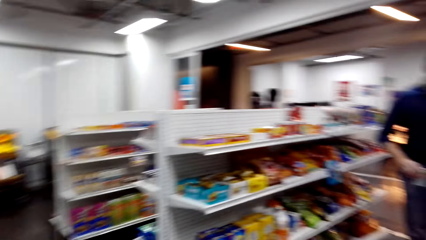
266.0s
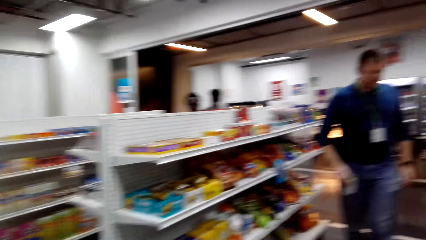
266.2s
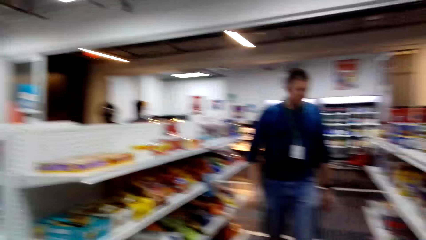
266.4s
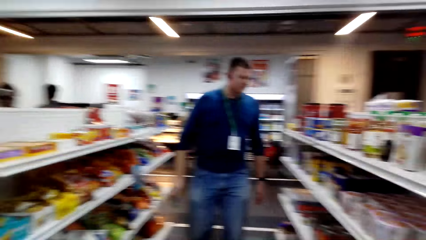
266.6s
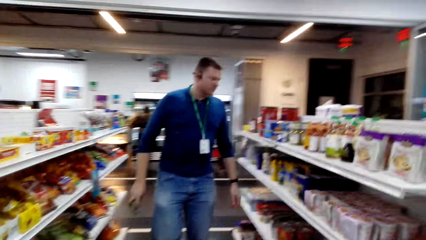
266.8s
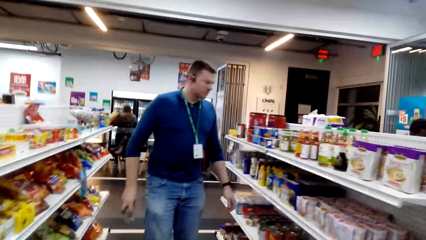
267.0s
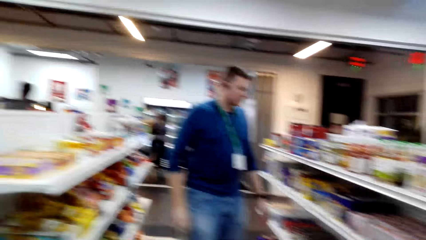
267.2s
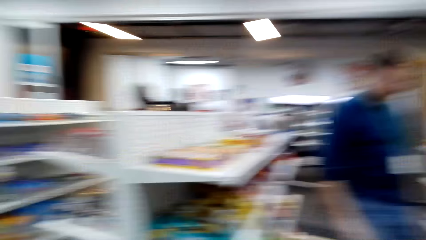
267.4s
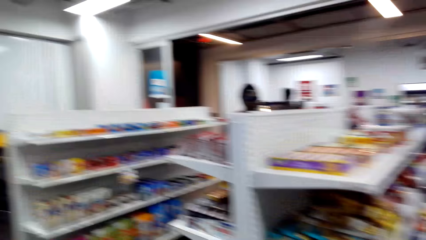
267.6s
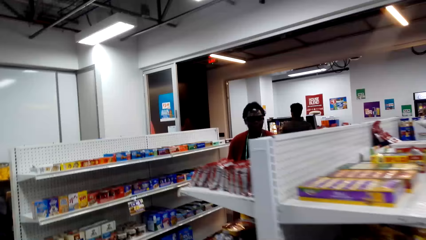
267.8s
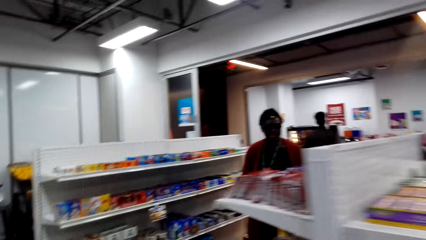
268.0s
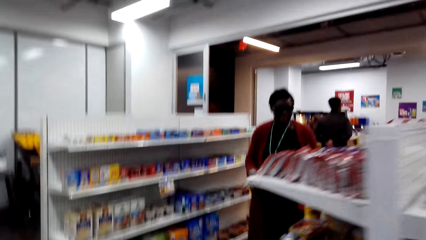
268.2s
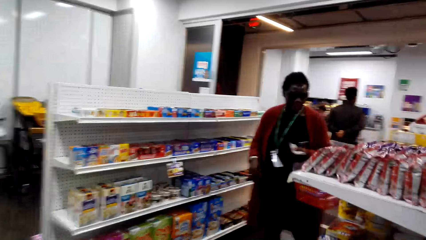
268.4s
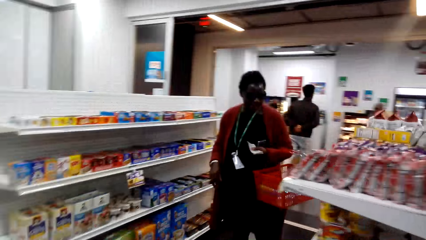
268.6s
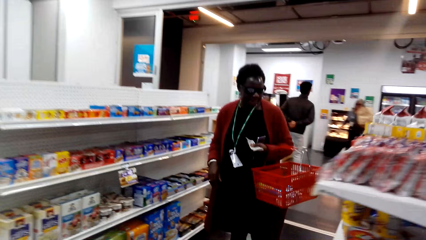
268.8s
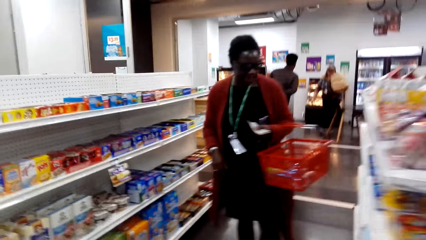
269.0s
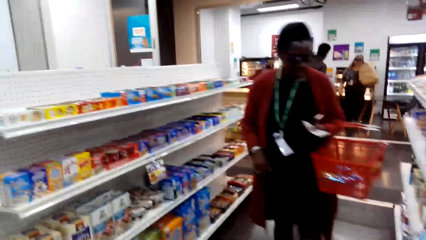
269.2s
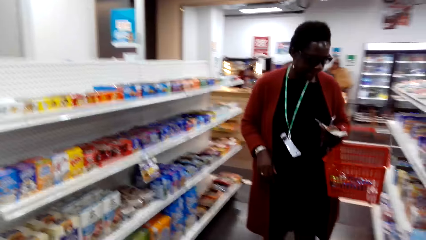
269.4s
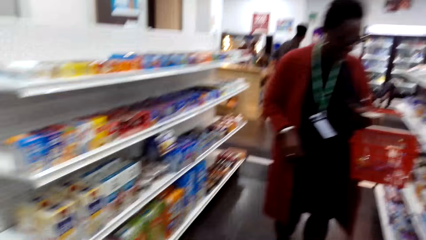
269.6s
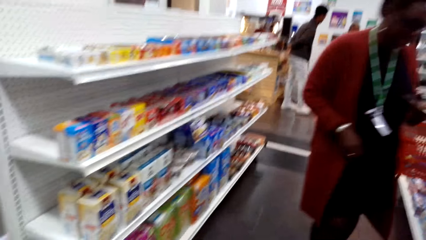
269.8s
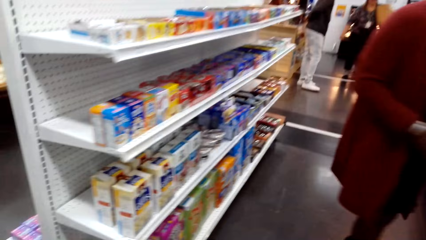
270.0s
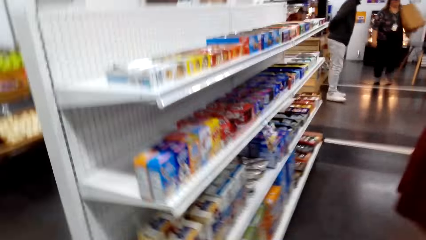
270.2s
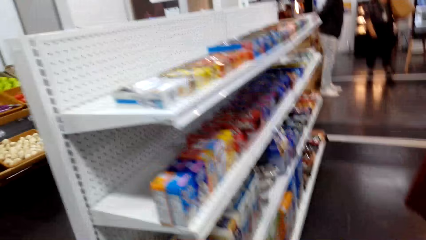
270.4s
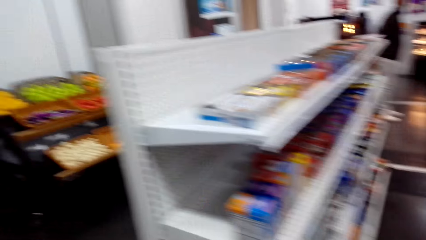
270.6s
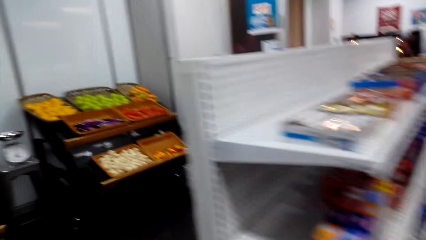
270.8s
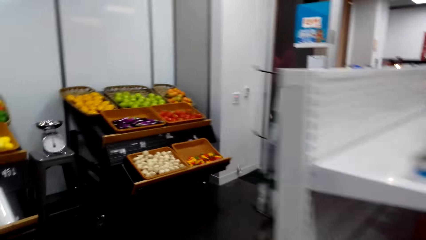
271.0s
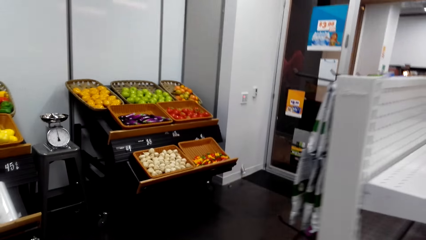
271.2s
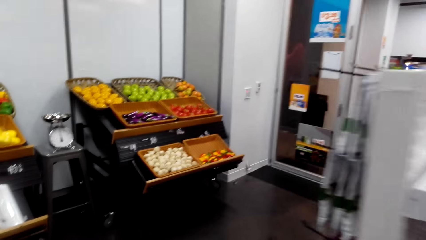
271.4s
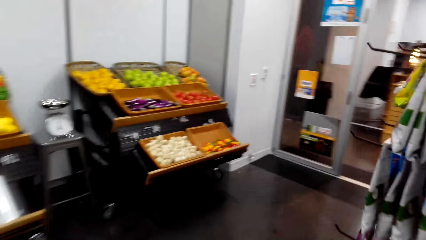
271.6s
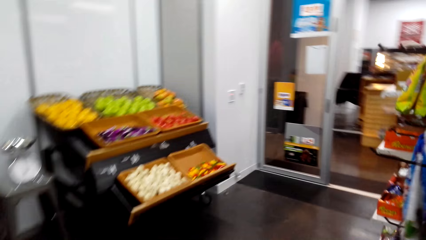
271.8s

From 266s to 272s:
The camera wearer dialogues with a man and walks past the aisles.

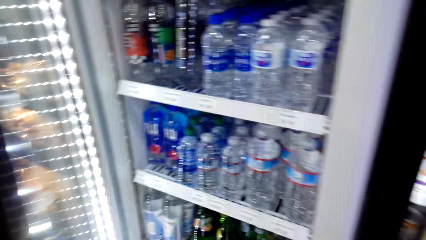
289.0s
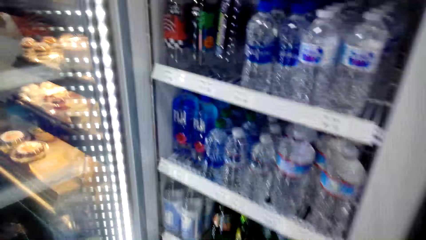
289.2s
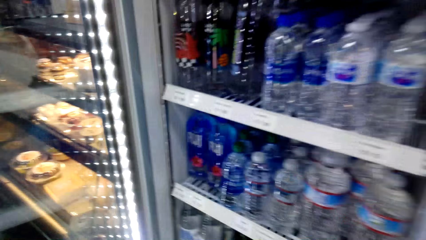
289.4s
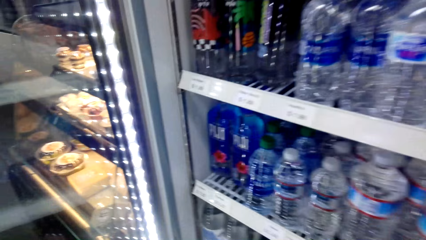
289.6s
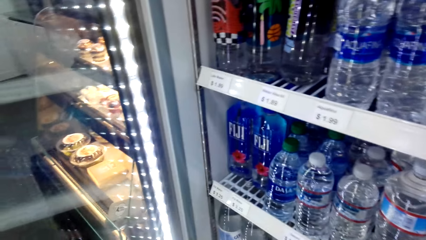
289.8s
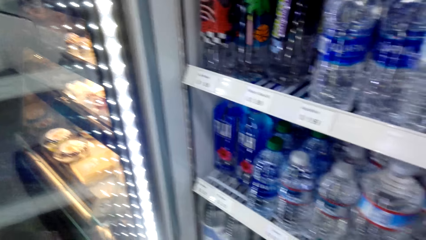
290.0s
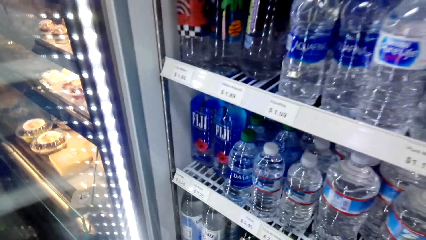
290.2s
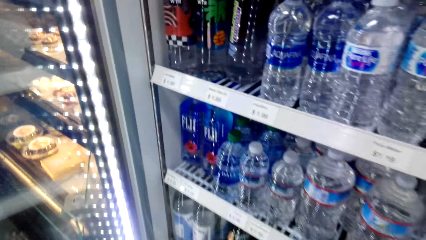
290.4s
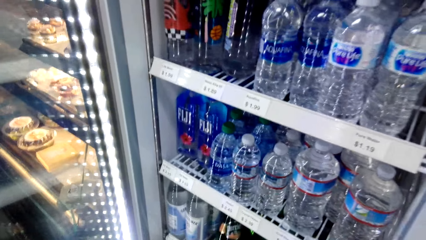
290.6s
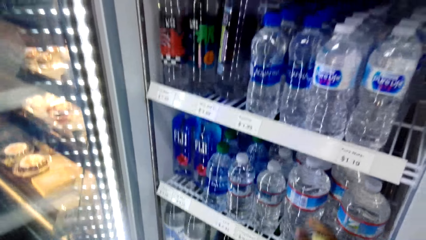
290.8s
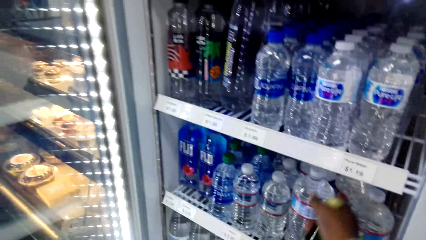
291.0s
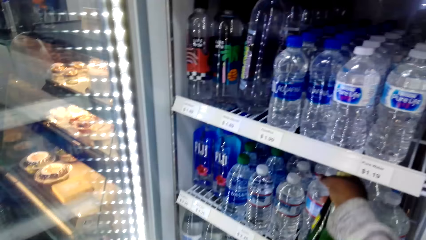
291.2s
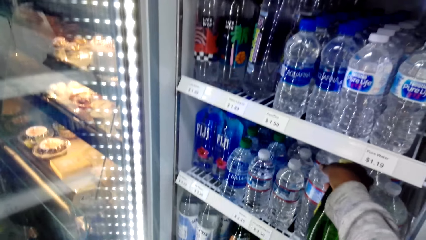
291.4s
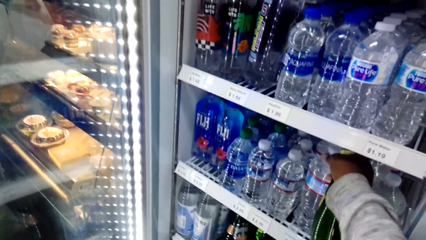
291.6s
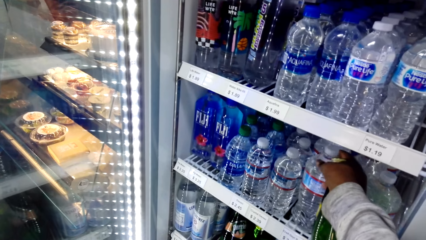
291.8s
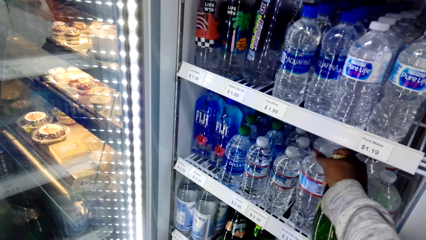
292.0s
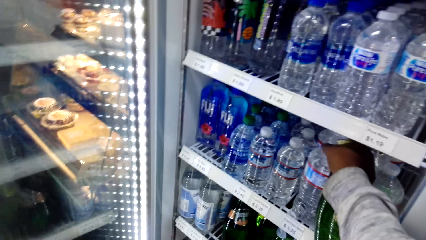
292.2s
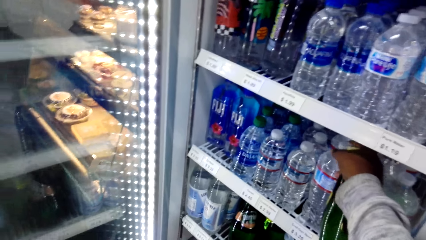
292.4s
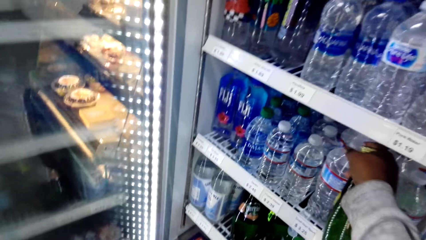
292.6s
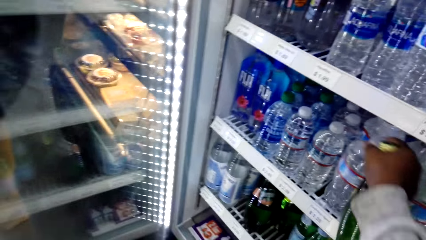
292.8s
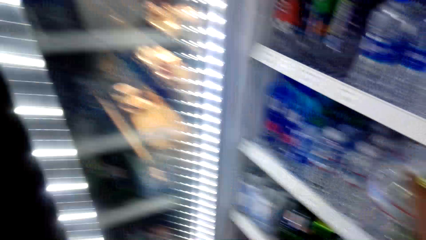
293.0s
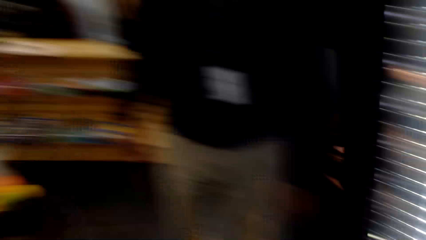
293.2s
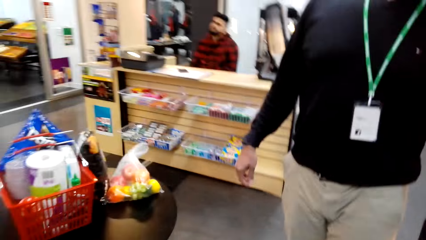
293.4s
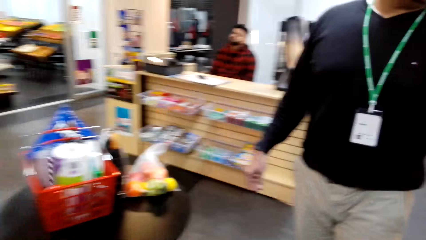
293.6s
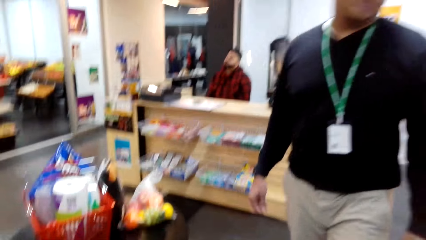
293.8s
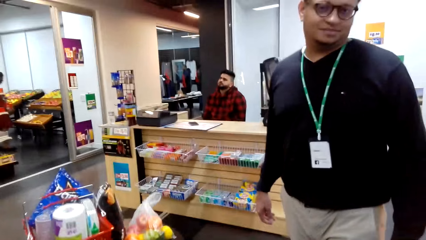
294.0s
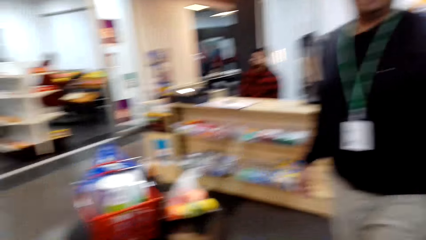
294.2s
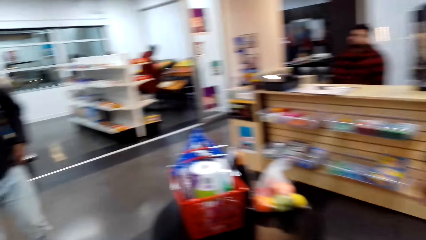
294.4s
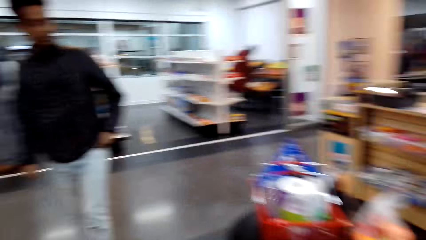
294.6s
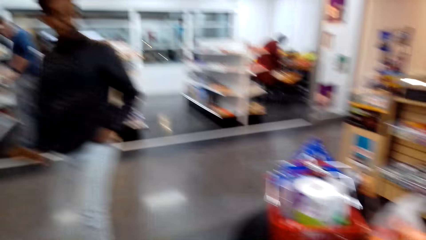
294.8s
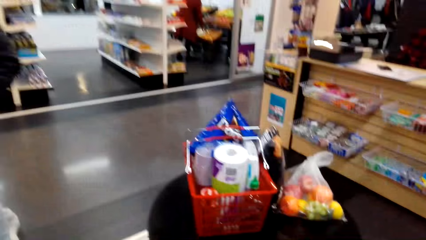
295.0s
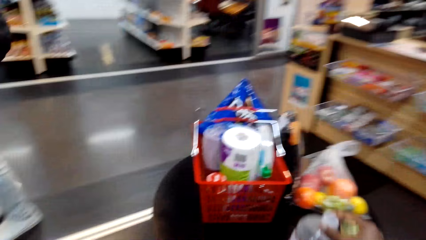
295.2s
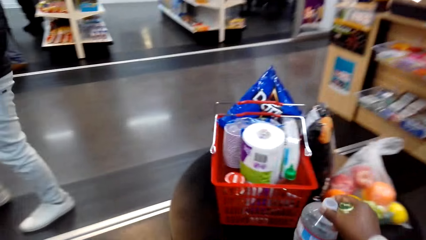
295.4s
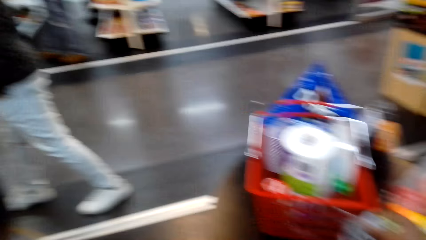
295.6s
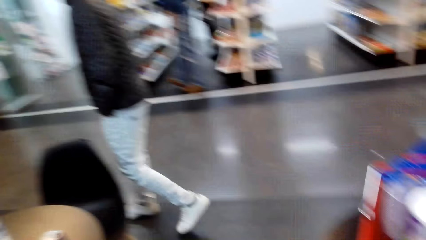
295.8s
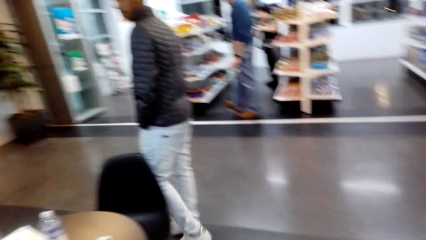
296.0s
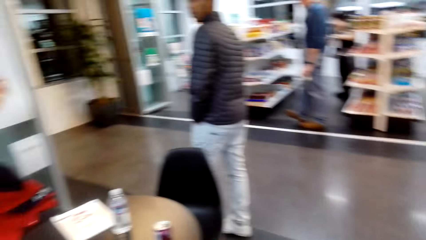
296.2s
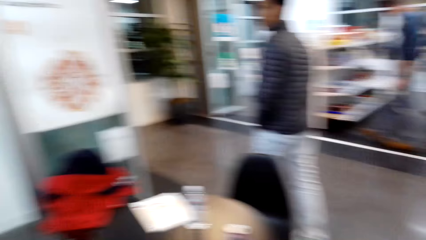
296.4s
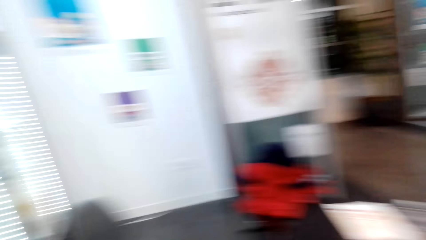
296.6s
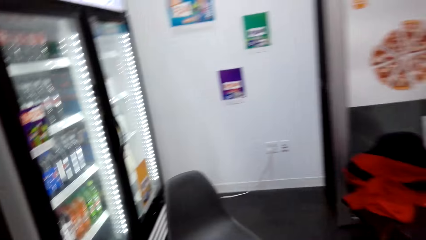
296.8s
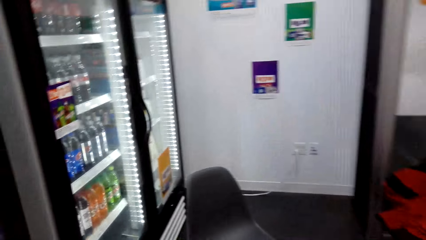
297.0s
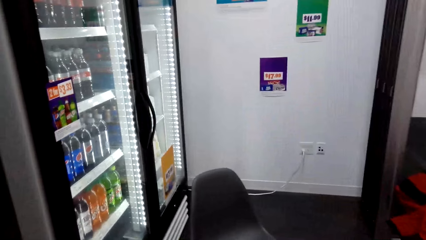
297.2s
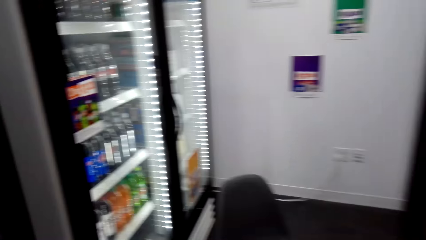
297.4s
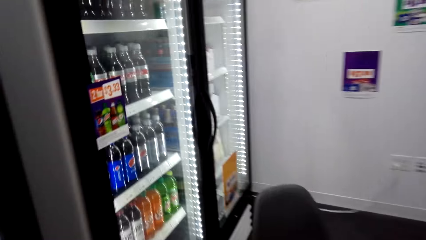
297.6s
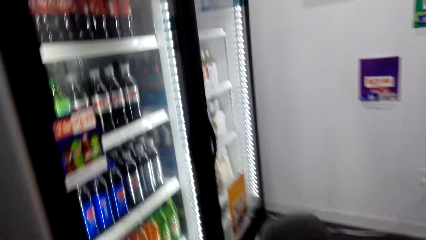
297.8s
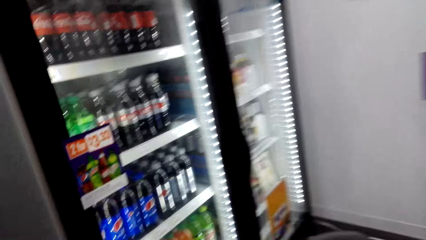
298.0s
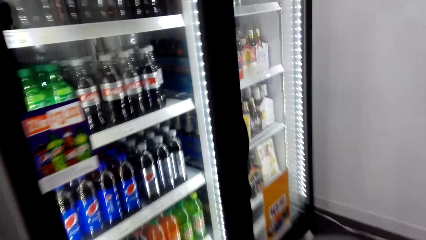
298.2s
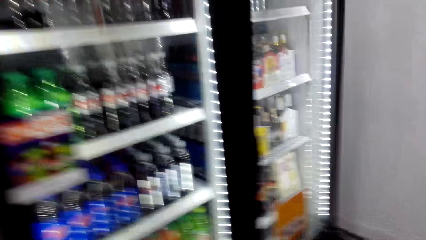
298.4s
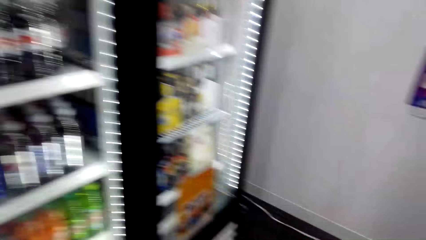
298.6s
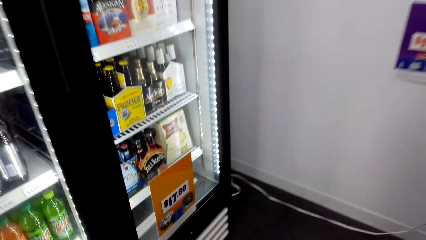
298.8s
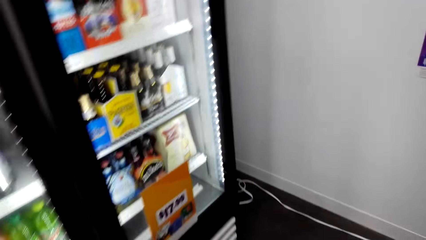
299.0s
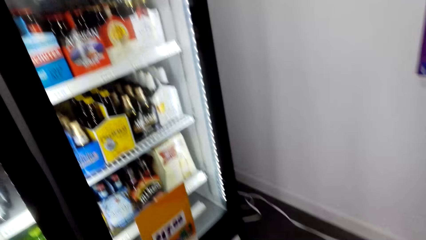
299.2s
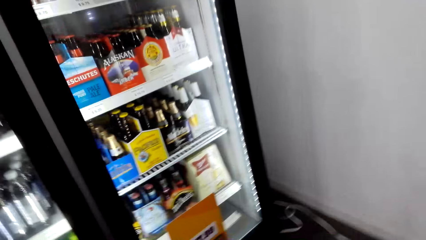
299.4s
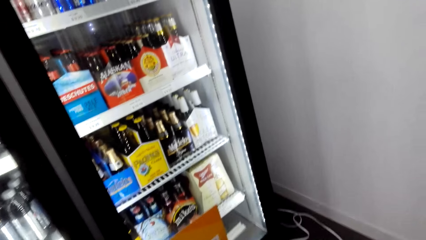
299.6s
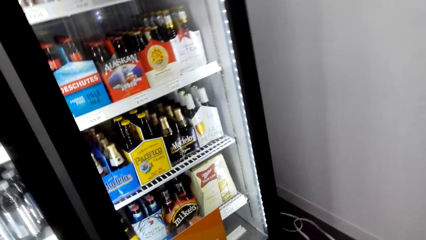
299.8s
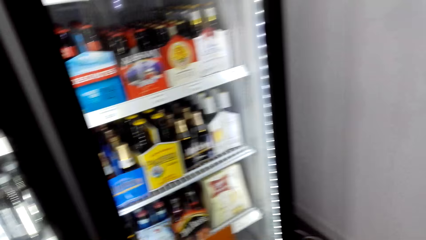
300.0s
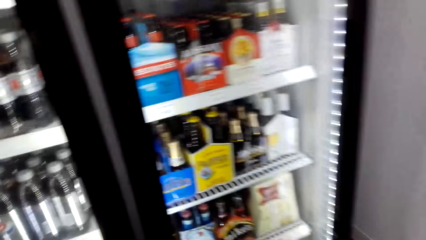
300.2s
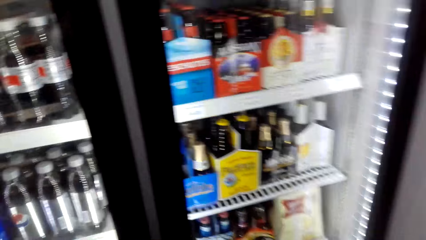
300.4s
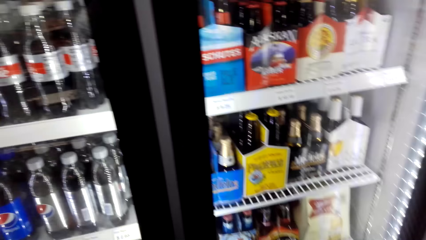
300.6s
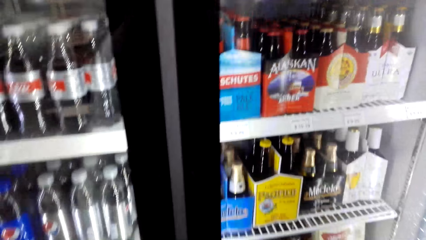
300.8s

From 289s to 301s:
The camera wearer opens a fridge. They pick bottles of drinks from the fridge. They dialogue with a man. They turn around. They dialogue with the man. They put the bottles on the table. They dialogue with the man, turn around, and walk to the fridge.
